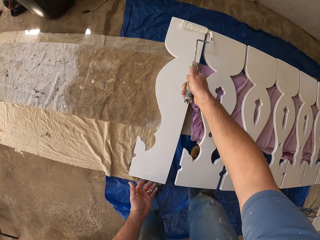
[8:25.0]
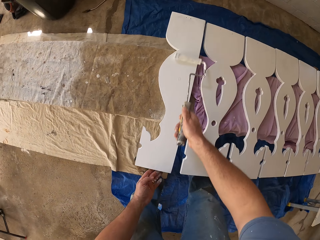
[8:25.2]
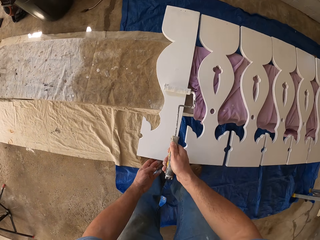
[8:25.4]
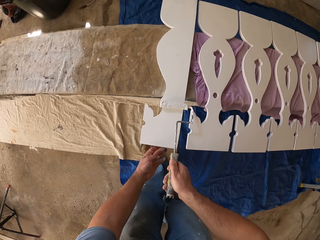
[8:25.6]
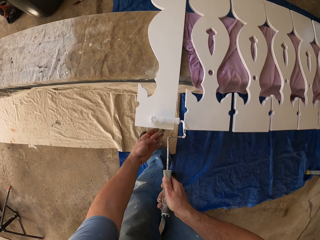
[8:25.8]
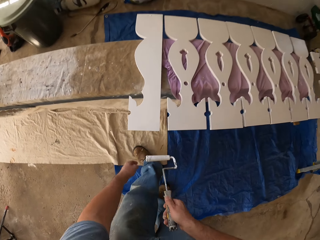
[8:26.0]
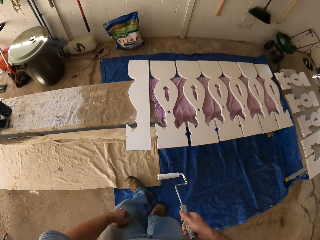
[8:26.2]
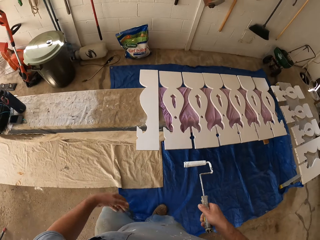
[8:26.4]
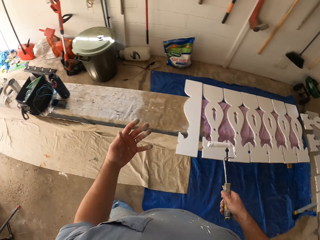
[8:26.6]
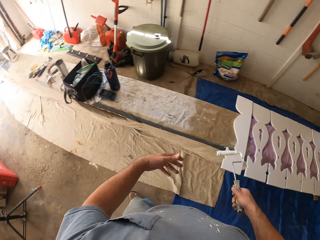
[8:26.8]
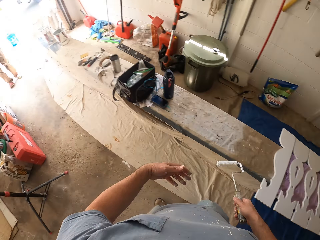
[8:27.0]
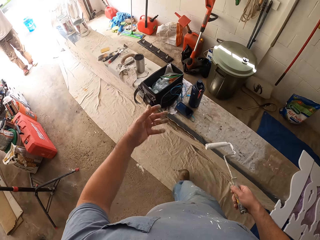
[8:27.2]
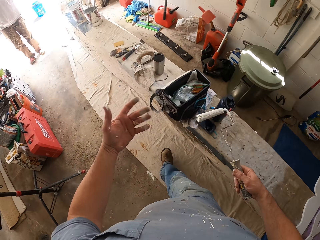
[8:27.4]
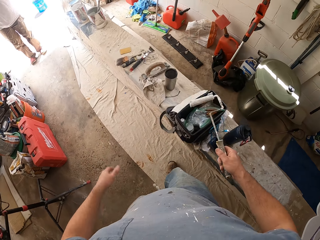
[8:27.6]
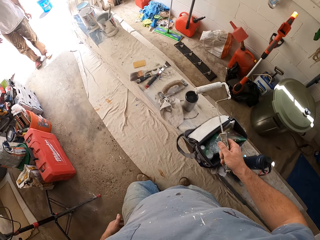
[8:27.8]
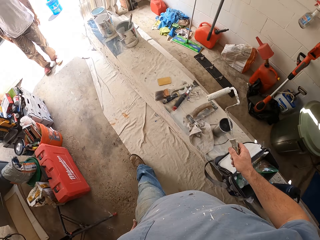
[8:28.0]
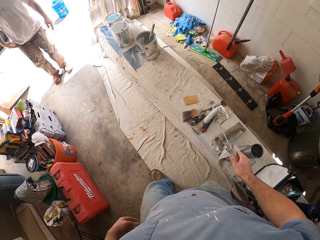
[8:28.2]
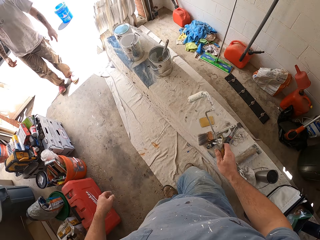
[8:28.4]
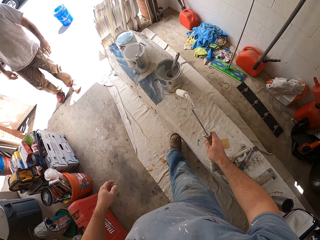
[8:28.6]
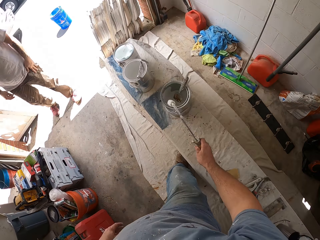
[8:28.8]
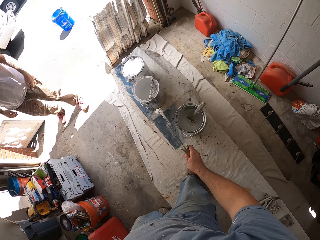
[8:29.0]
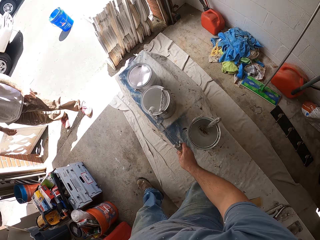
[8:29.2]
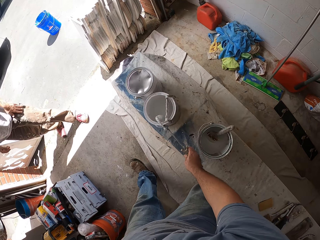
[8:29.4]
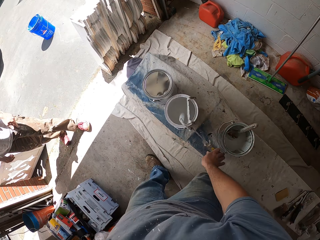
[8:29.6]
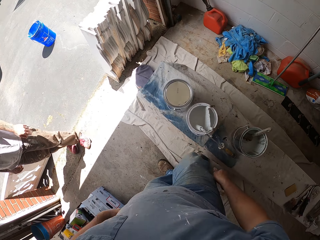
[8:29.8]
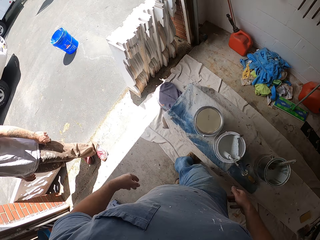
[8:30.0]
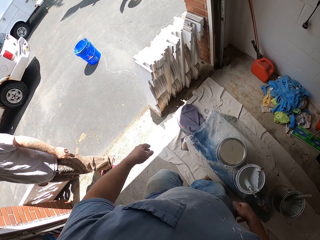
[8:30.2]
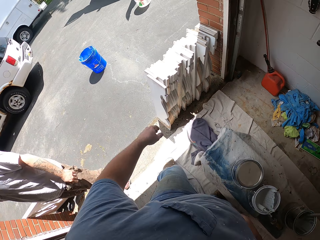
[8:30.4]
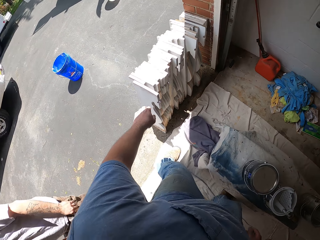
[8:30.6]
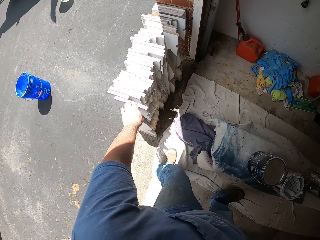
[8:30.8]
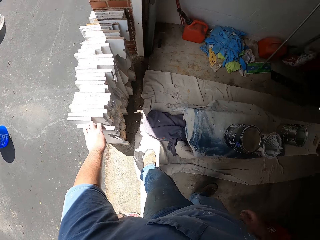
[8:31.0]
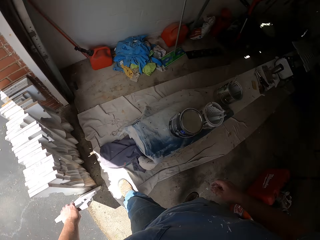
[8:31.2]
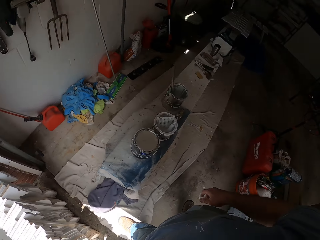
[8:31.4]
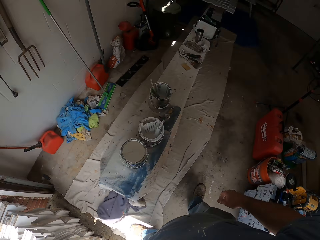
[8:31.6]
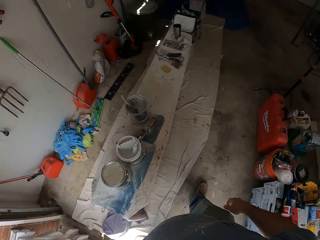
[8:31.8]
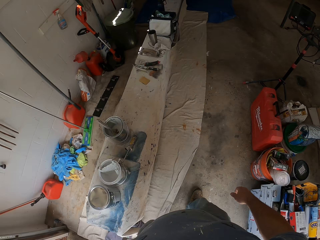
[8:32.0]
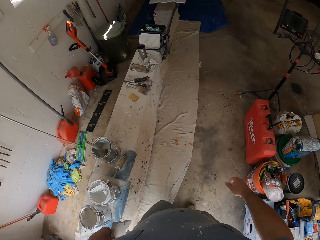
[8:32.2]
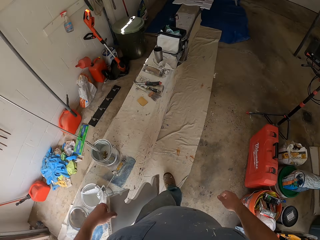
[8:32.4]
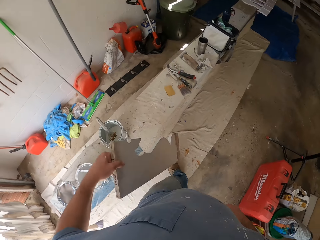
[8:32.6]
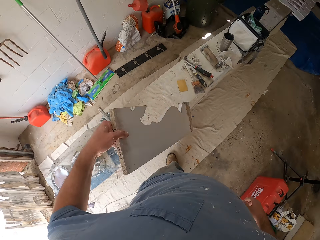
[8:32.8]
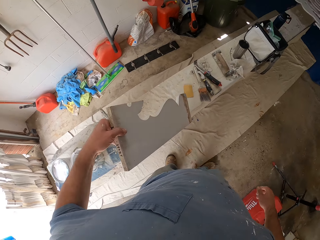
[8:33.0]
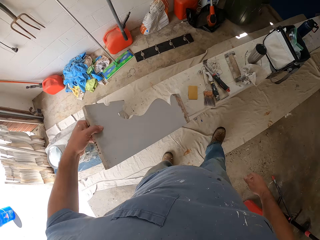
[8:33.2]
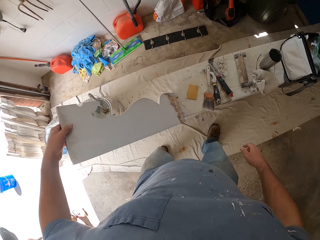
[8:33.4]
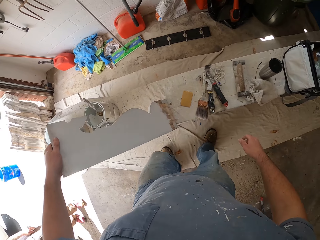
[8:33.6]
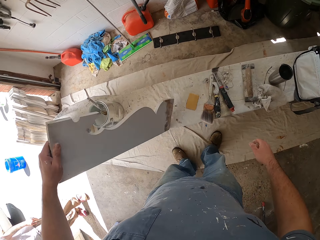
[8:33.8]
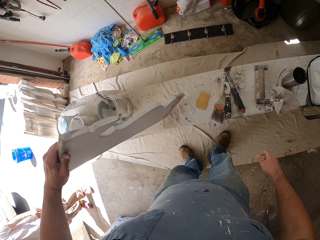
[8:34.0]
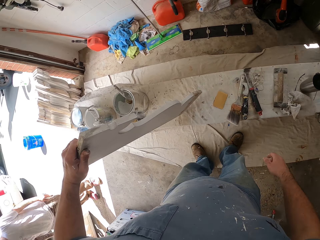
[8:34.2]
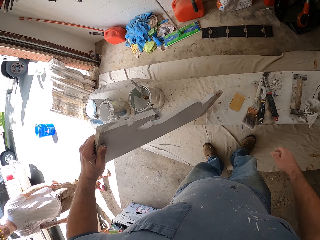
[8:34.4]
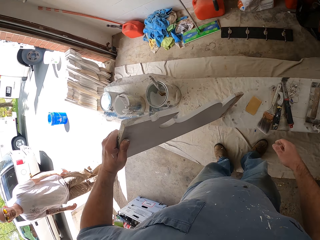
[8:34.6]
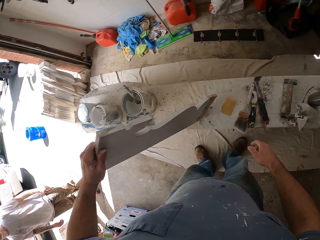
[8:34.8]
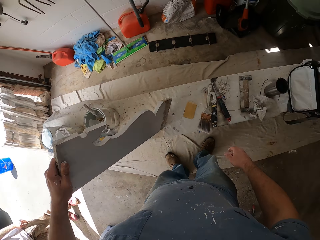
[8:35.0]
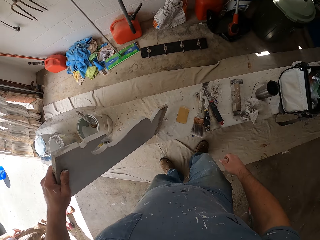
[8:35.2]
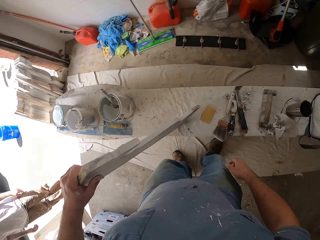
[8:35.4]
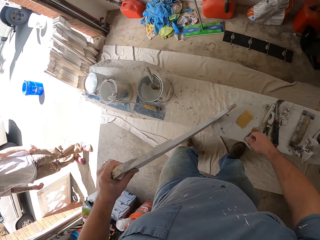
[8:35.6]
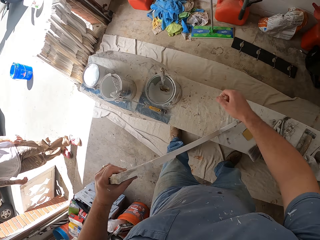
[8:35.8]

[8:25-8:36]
The camera wearer walks to the entrance of the garage. The man stands at the entrance of the garage. The man moves aside. The camera wearer hangs the paint roller on the paint bucket on the bench. They pick one of the wooden pieces arranged by the wall, placed on the ground. They move towards the bench. They walk into the garage. They place the wooden piece on top of the bench.

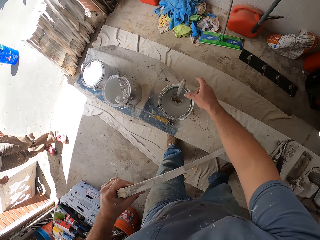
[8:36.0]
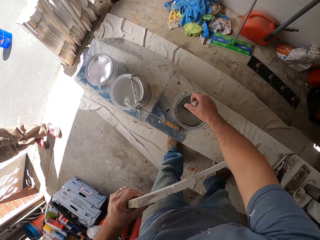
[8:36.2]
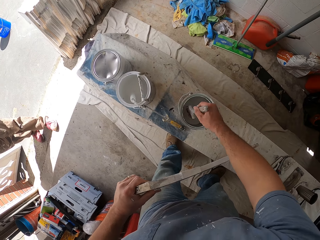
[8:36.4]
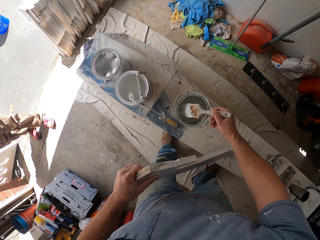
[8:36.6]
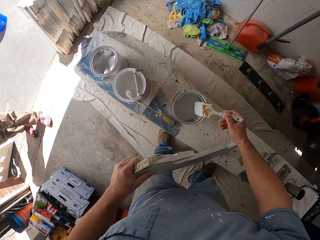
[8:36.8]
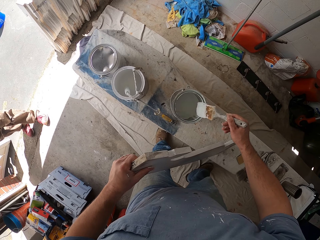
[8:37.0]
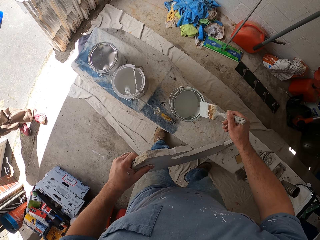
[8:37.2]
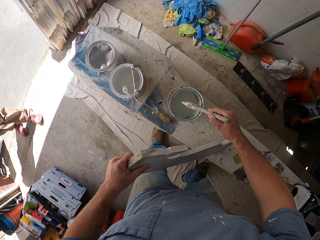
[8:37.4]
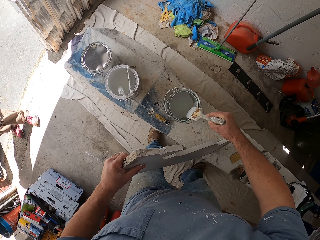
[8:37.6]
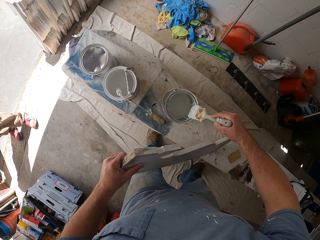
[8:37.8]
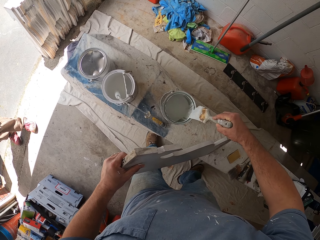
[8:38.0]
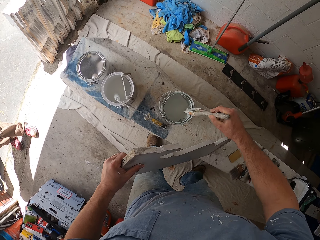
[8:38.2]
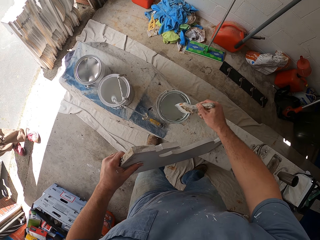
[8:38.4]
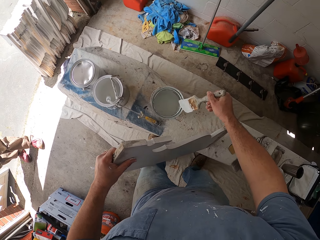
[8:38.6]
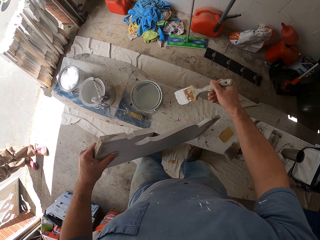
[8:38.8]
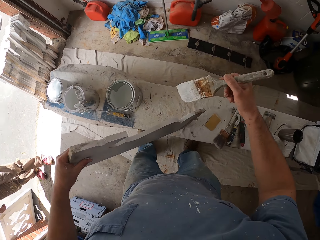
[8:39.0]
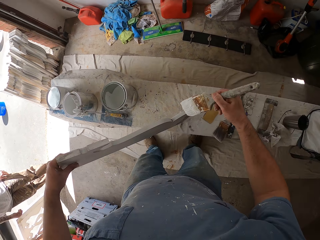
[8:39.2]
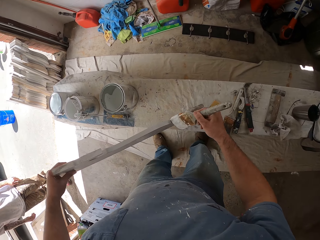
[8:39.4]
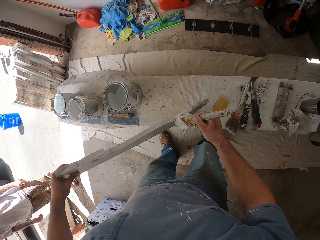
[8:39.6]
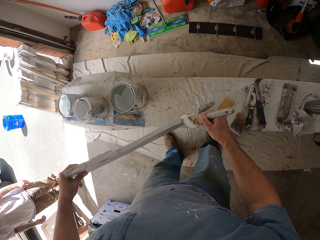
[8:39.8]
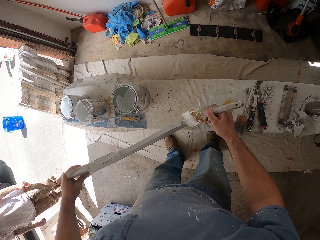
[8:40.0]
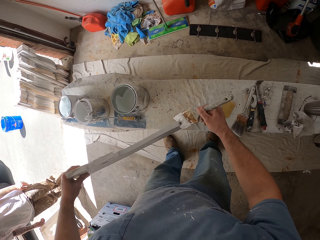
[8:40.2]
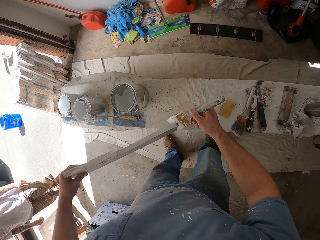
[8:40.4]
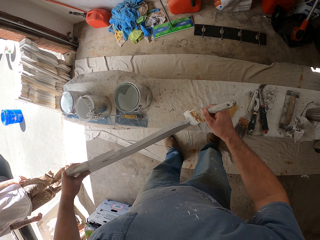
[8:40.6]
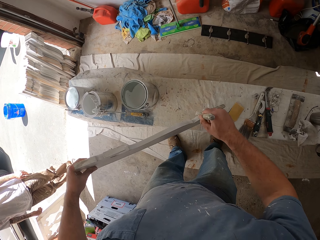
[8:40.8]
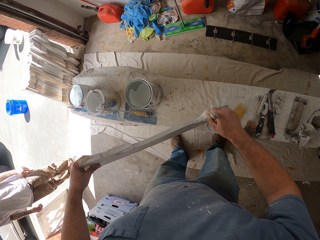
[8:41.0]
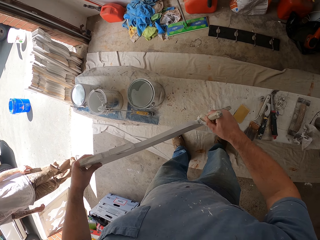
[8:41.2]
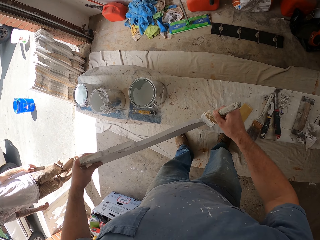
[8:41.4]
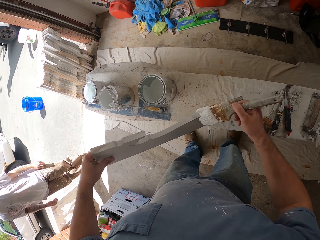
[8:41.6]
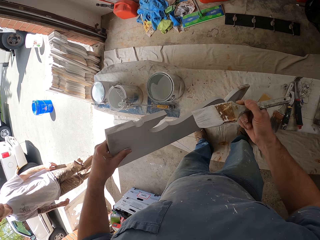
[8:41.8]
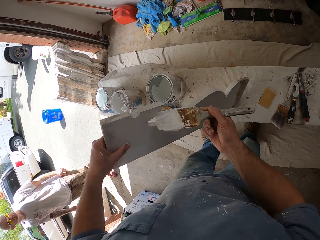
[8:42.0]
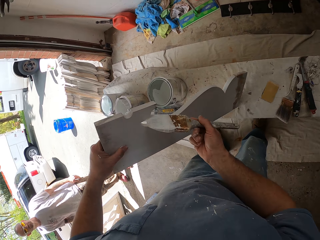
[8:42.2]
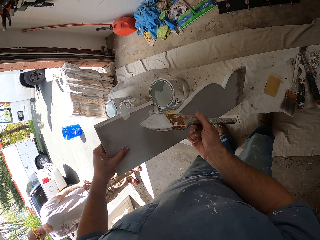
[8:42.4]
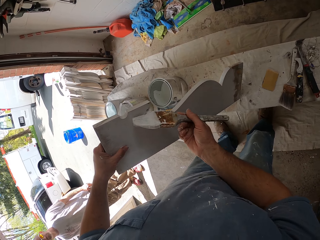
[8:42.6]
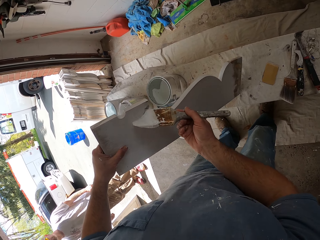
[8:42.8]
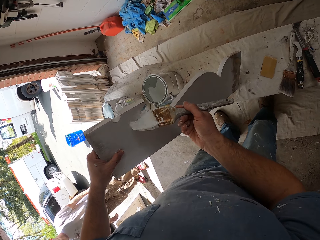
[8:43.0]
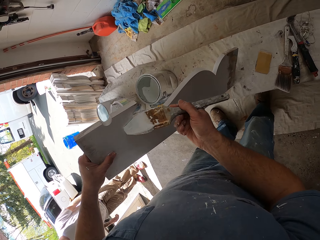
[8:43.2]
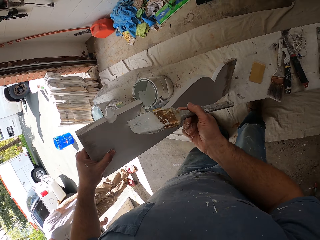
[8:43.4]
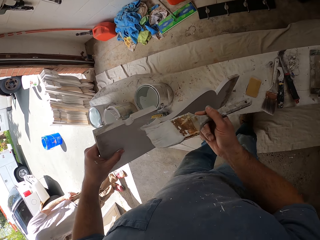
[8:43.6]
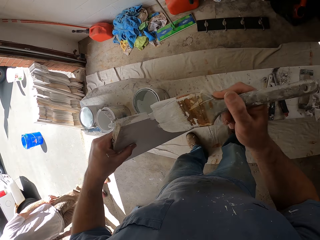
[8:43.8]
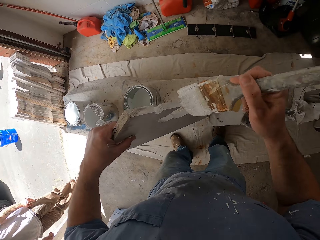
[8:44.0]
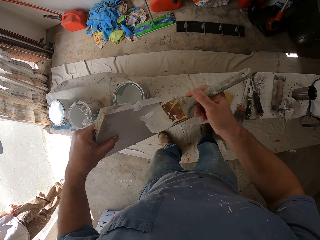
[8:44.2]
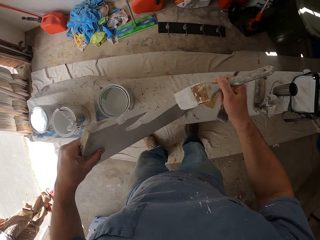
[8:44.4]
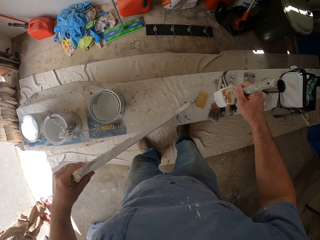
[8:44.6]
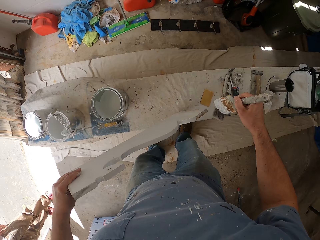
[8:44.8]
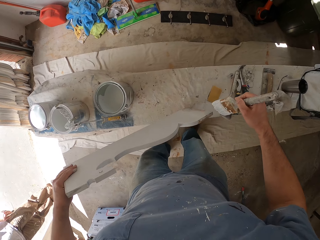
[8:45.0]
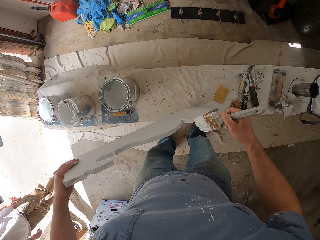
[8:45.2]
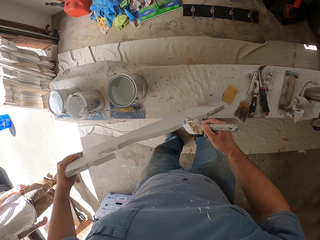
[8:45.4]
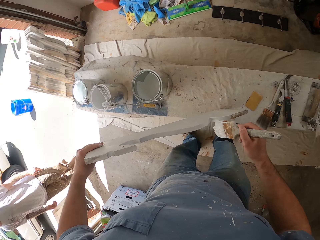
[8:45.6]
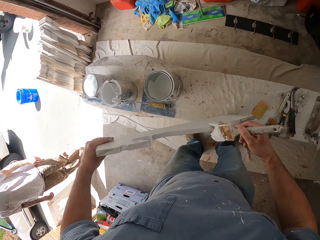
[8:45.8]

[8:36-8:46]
The camera wearer picks the paintbrush from the paint bucket on the bench. They rub the paintbrush on the paint bucket. They dab the paintbrush in the paint bucket. They paint the wooden piece with the paintbrush.
